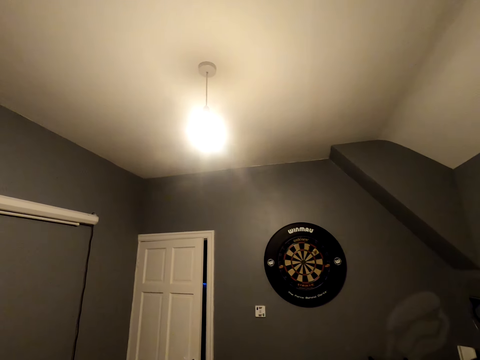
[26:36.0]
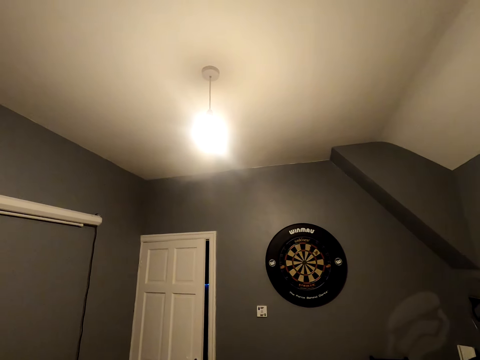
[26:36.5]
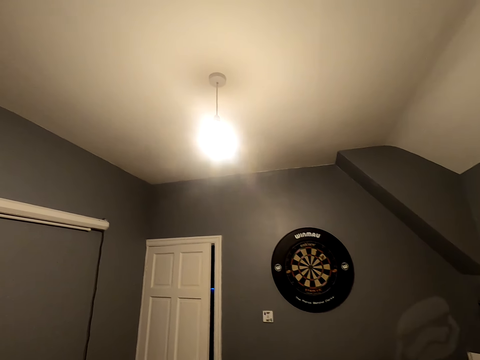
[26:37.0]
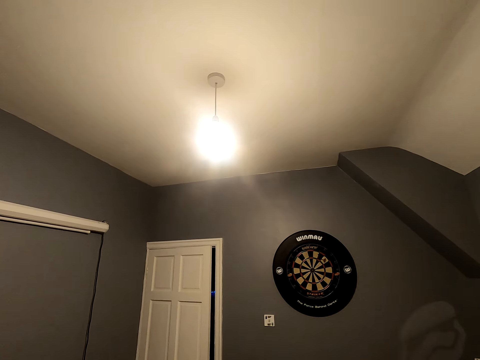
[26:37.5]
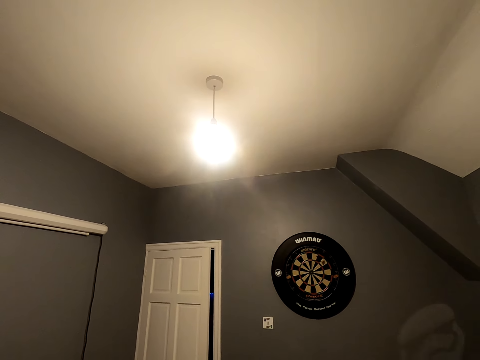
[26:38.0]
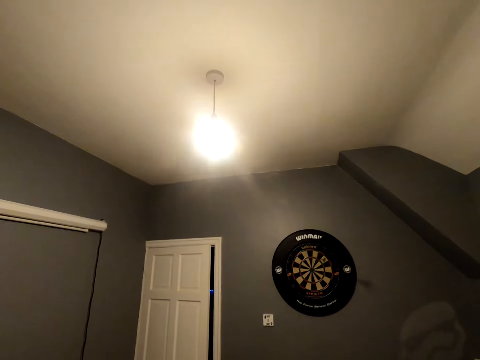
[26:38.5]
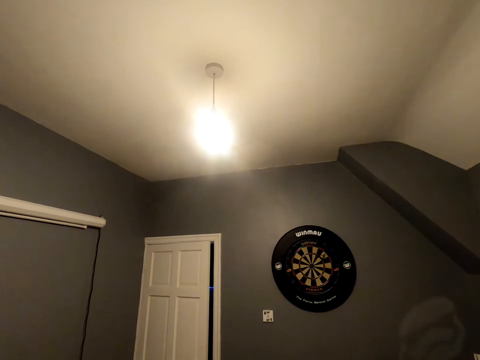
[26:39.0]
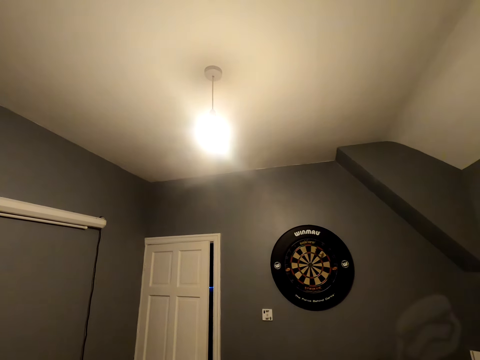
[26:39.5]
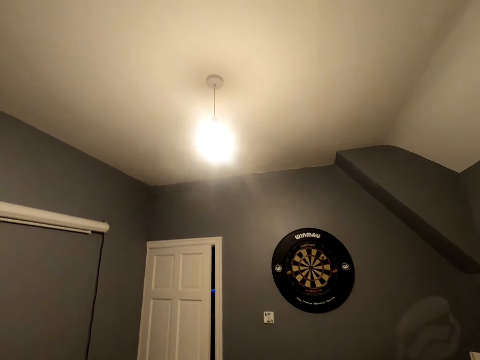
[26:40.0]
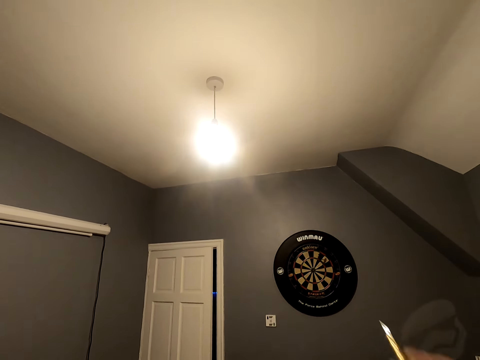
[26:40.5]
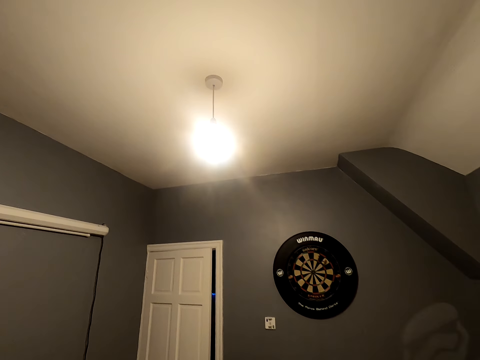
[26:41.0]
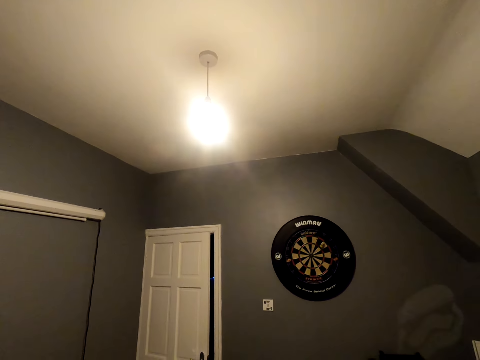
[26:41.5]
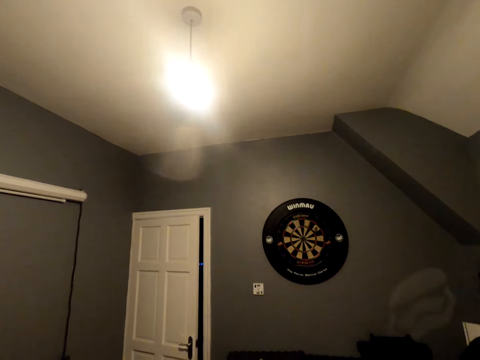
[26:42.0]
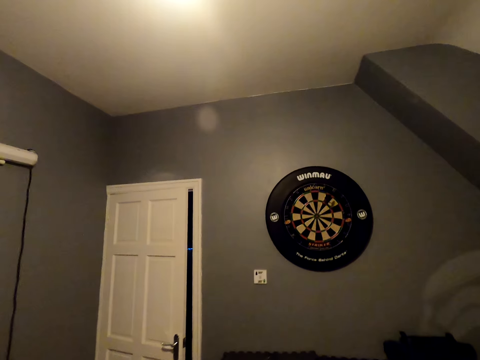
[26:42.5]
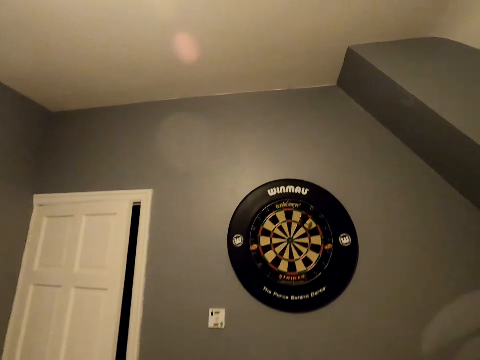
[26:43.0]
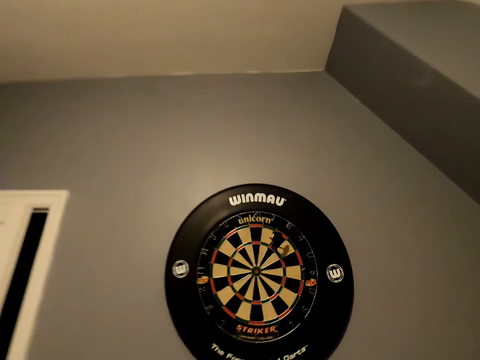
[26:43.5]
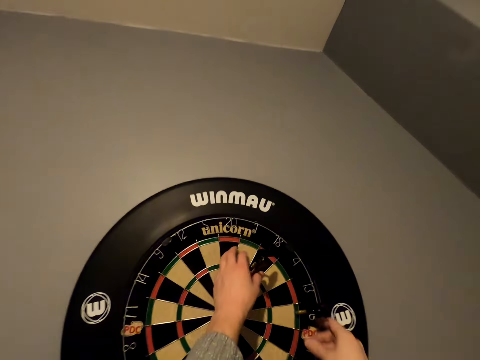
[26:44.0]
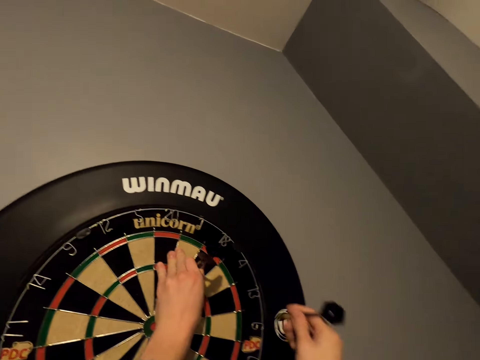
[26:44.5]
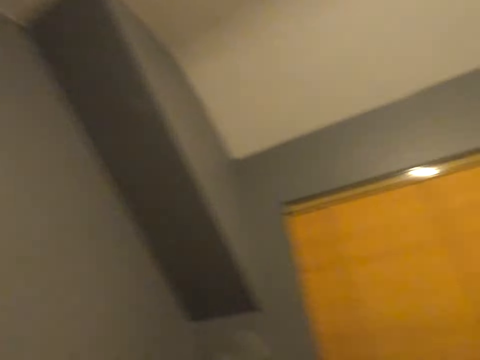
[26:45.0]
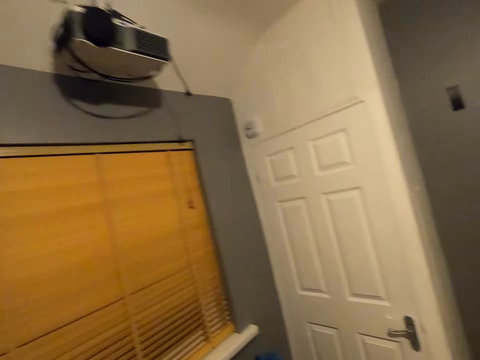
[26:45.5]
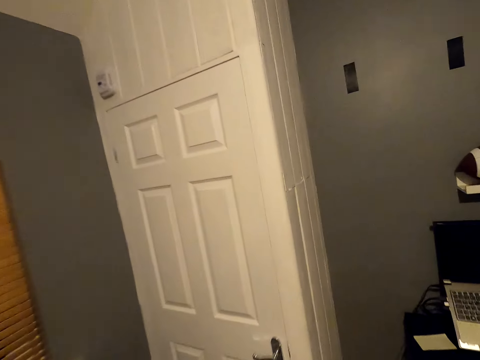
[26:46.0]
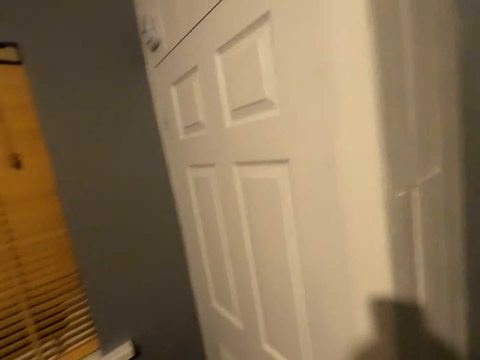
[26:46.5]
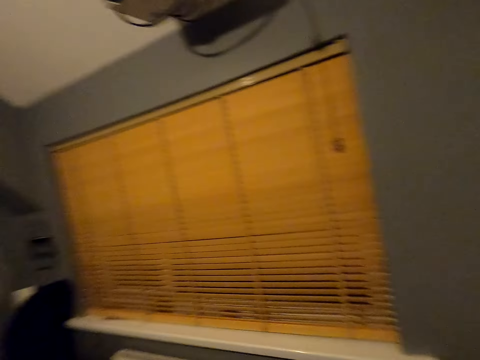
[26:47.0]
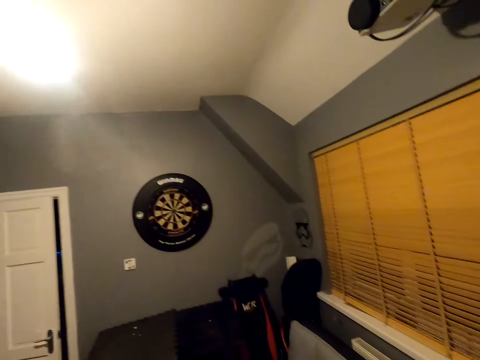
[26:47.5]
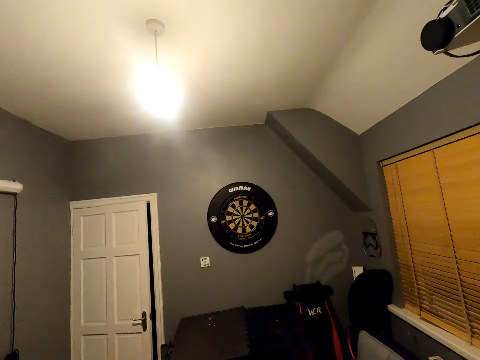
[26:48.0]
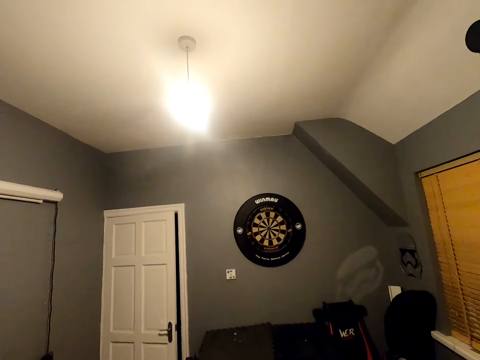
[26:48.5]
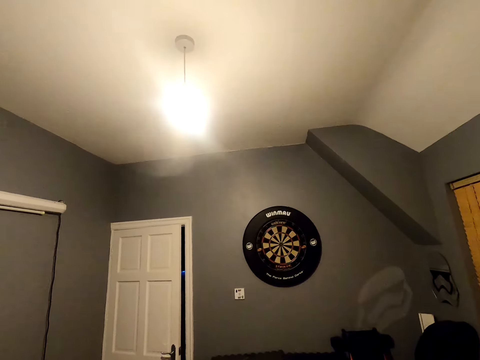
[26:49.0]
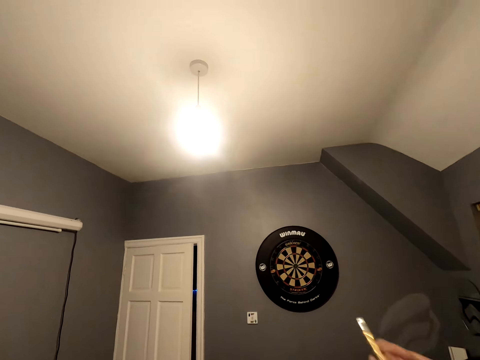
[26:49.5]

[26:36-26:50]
The camera wearer positions the dart and throws the dart. They position the dart and throw the dart. They walk close to the dartboard. They pick up the soft tip darts. They move close to the door and turn around.

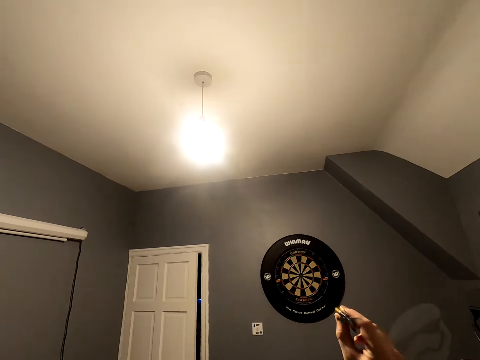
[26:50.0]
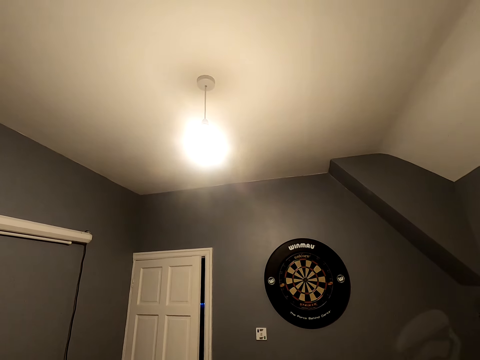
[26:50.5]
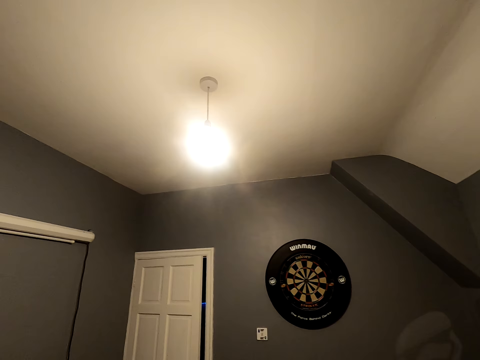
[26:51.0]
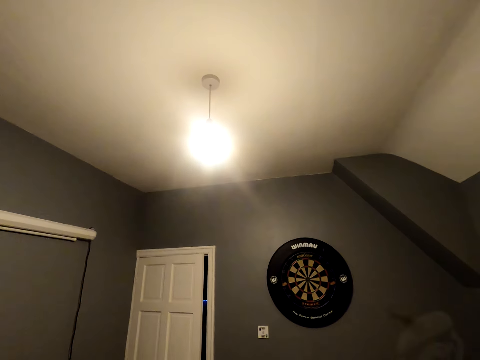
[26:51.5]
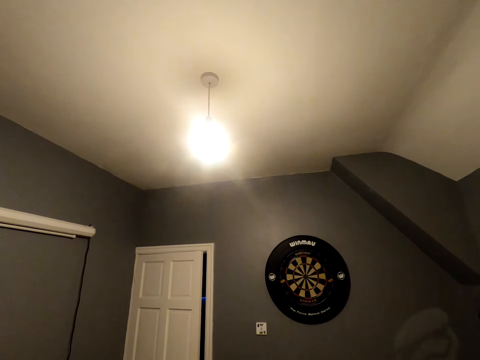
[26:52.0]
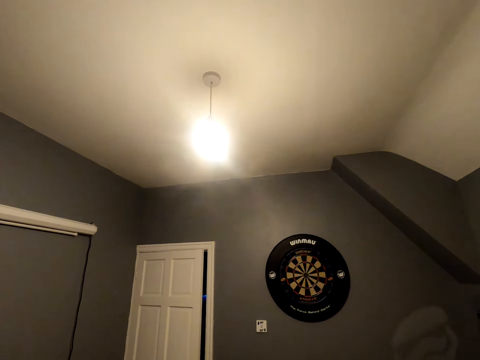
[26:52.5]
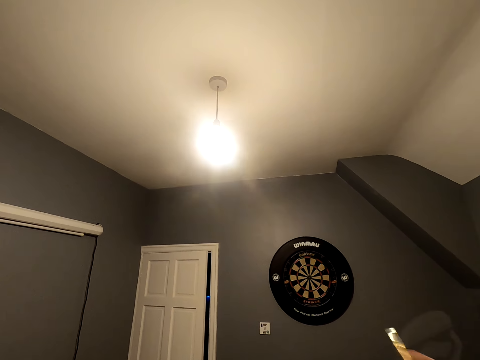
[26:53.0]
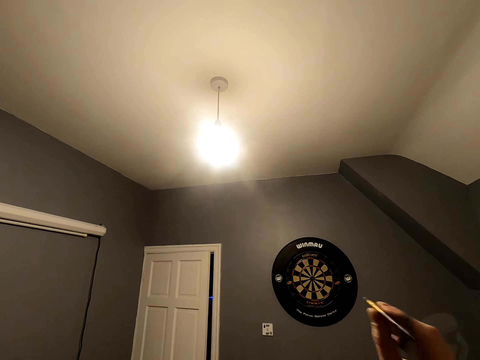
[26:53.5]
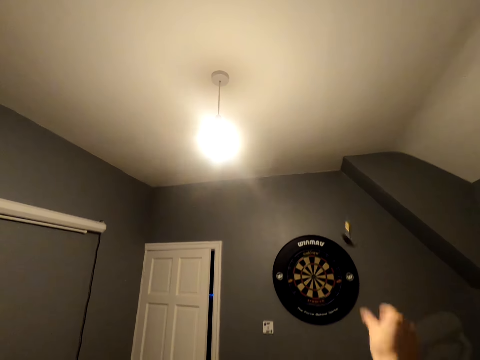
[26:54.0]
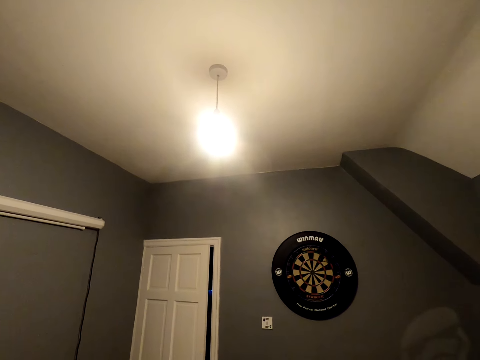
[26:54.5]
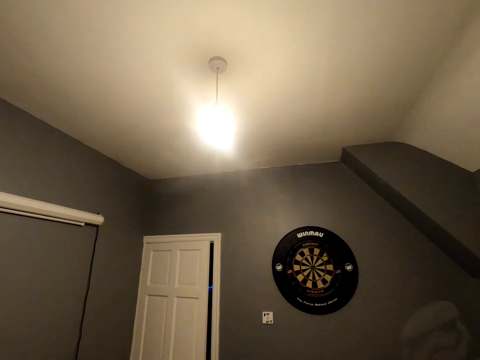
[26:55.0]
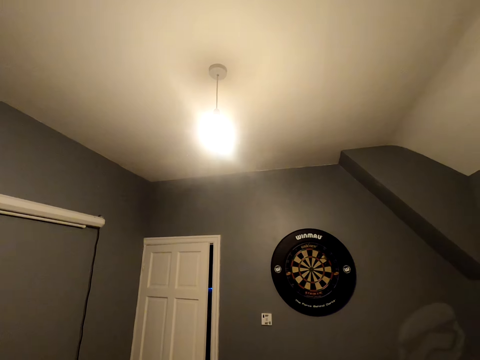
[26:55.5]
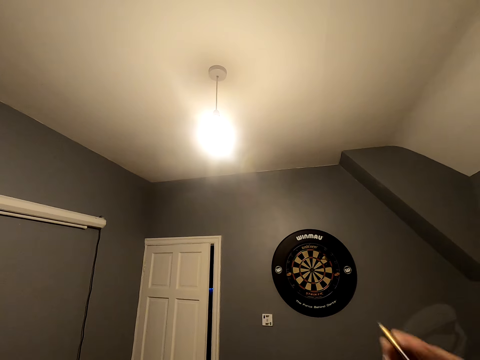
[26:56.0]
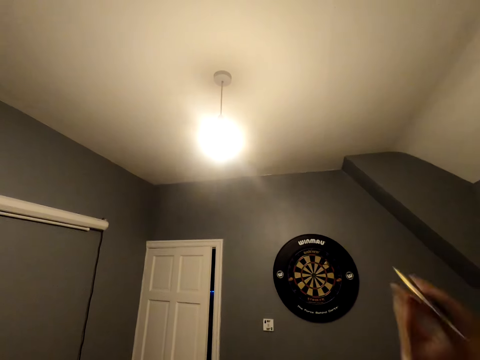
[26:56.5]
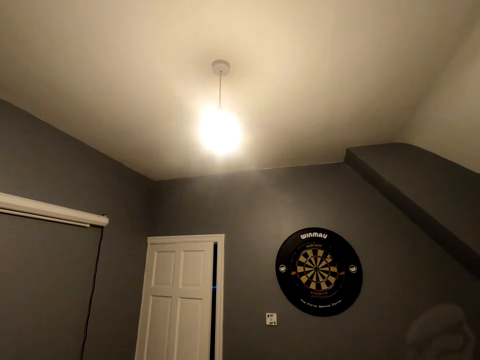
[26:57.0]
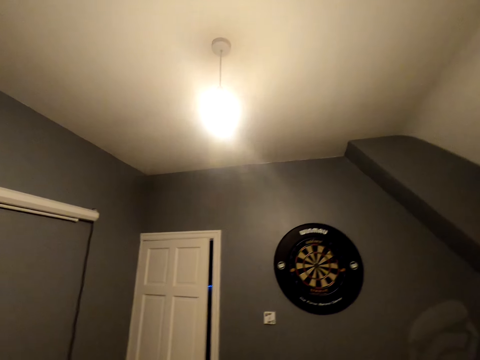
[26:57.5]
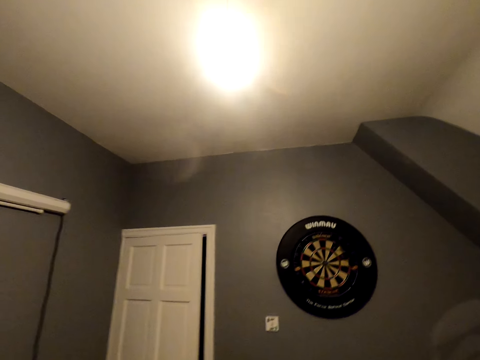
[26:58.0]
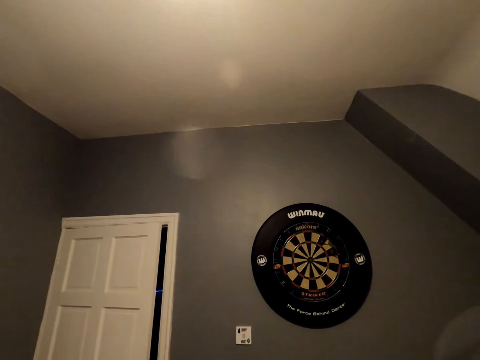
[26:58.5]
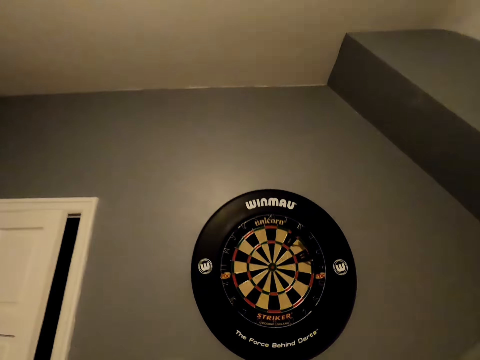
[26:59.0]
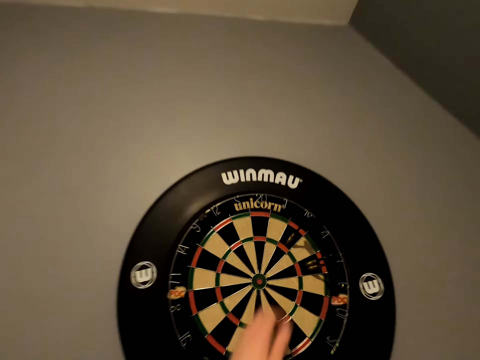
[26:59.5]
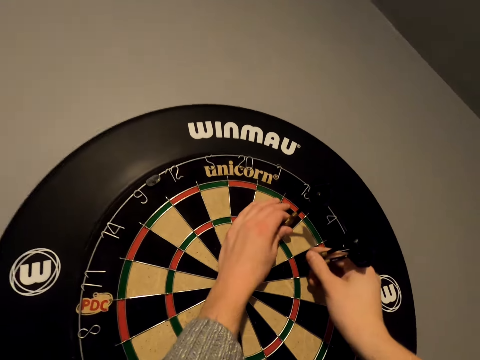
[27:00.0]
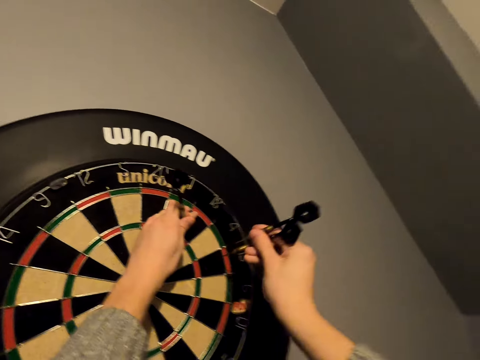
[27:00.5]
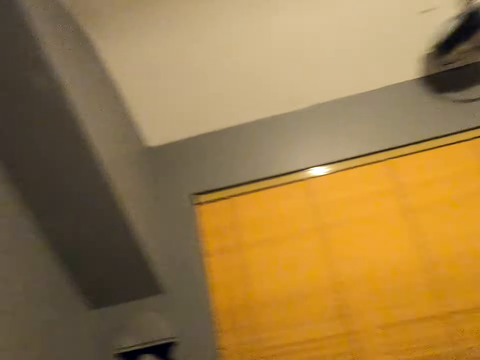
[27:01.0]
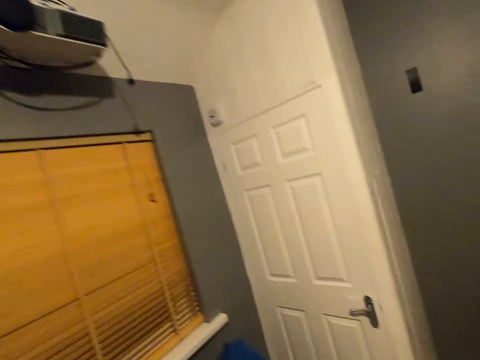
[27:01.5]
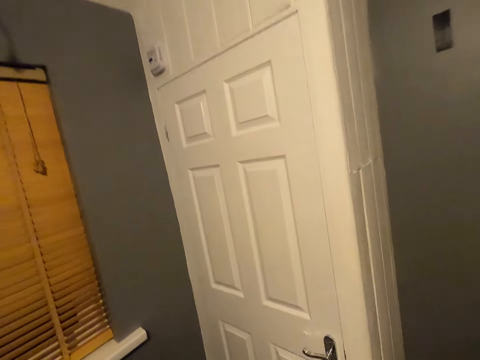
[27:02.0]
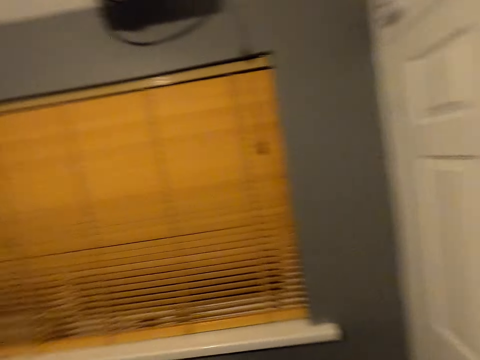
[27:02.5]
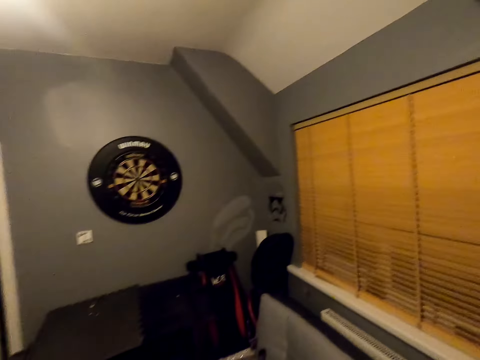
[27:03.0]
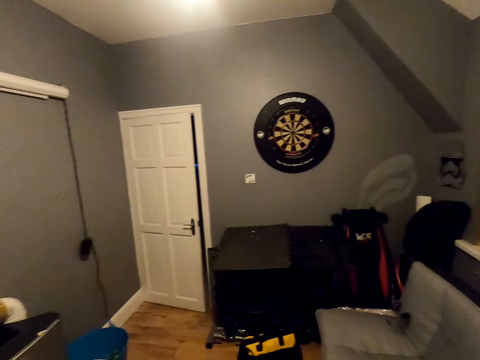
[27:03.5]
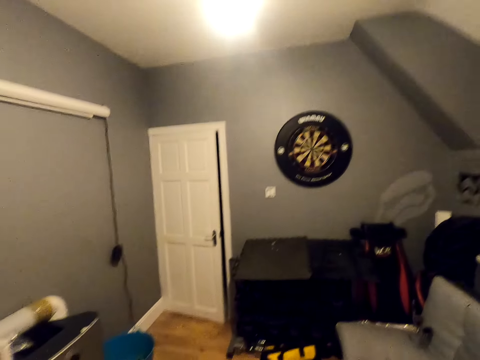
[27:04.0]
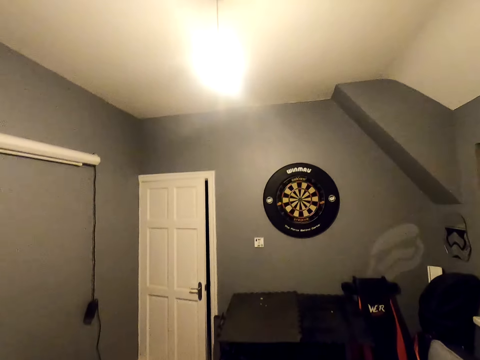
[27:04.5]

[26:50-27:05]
The camera wearer positions the dart and throws the soft tip darts. He positions the dart and throws the dart. He positions the dart and throws the dart. He walks close to the dart board. He picks up the soft tip darts. He walks back to his position and turns around.
